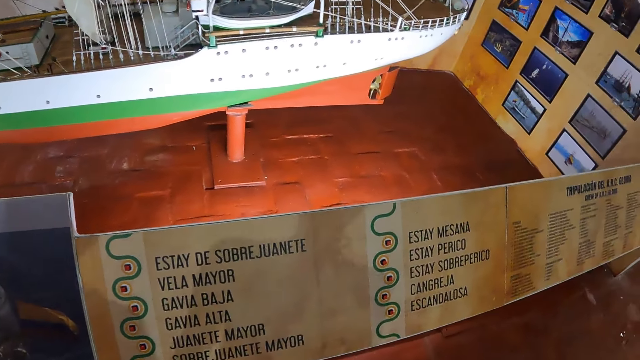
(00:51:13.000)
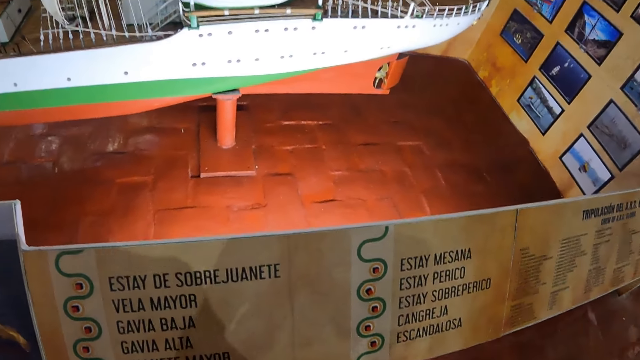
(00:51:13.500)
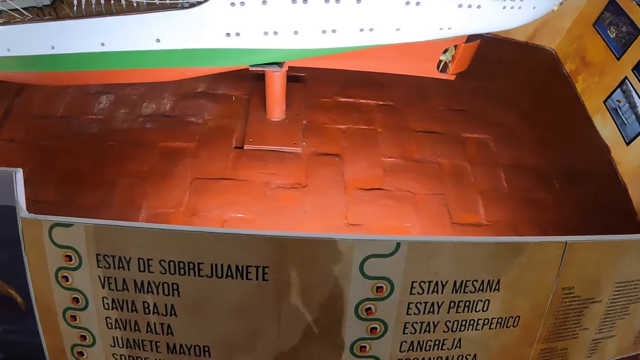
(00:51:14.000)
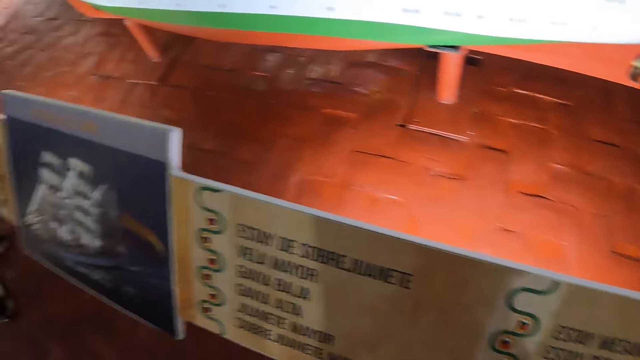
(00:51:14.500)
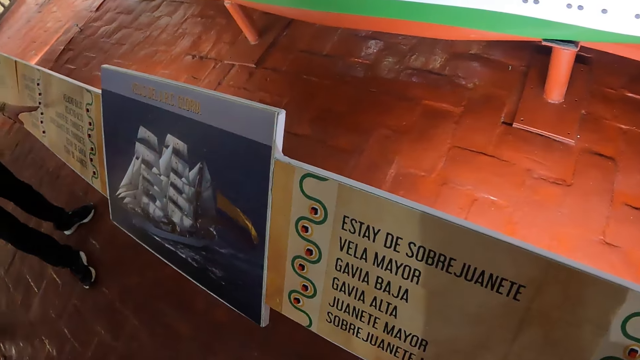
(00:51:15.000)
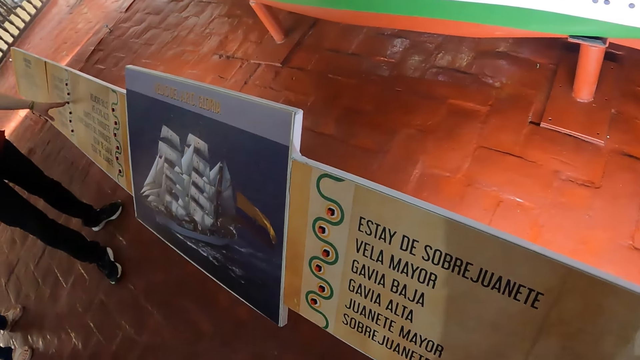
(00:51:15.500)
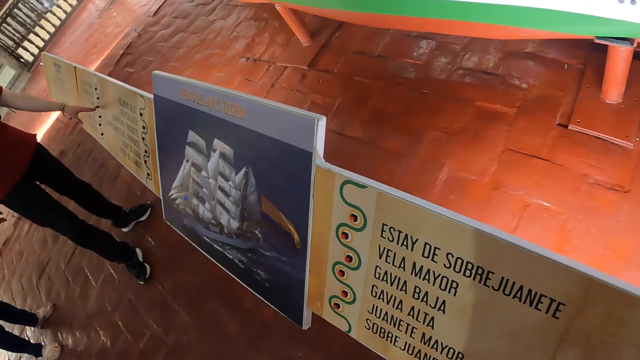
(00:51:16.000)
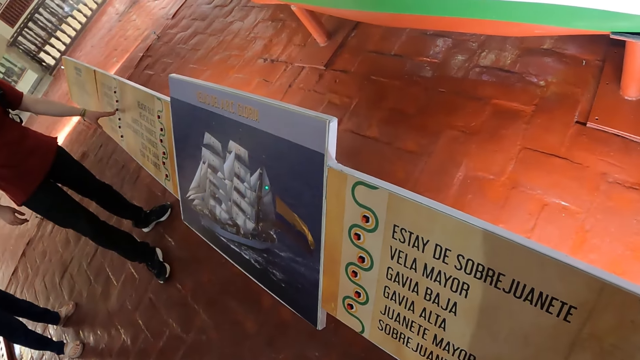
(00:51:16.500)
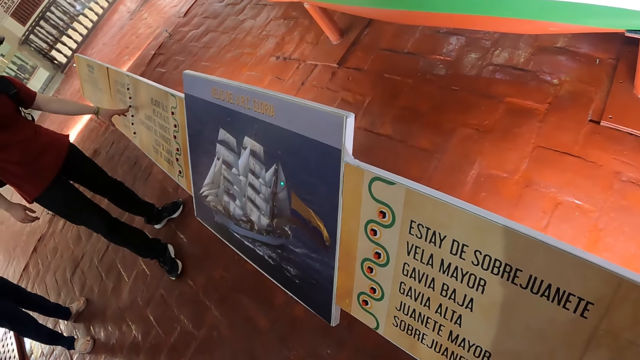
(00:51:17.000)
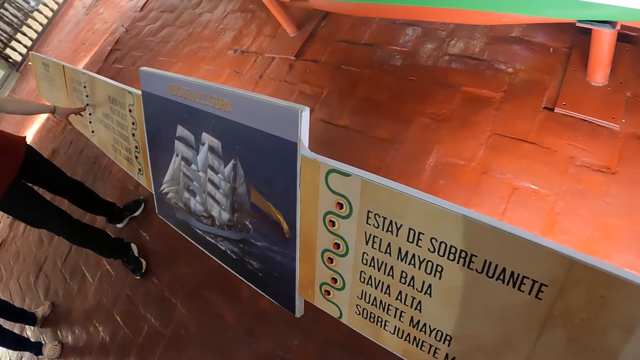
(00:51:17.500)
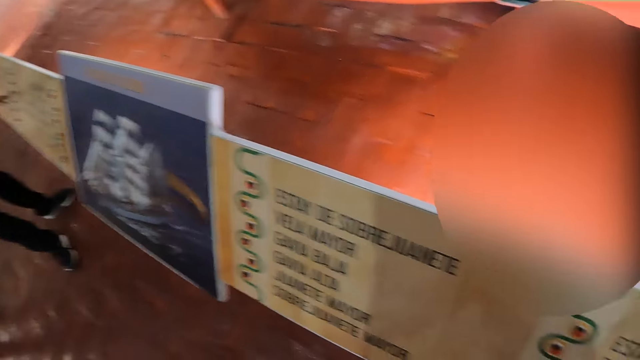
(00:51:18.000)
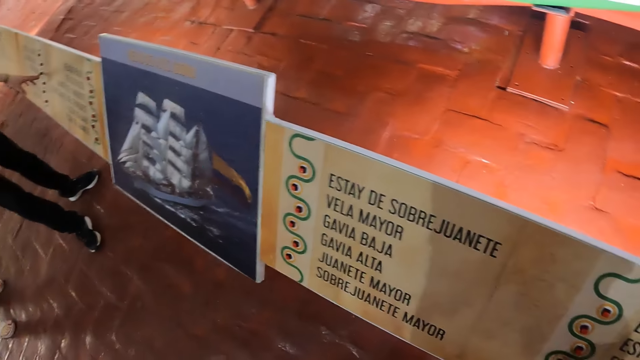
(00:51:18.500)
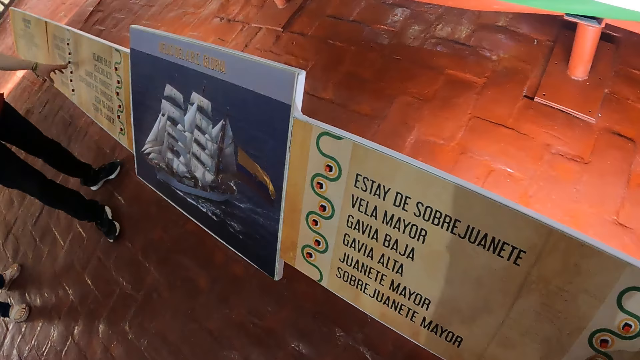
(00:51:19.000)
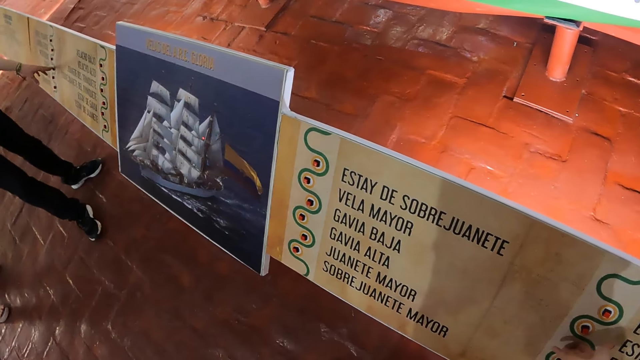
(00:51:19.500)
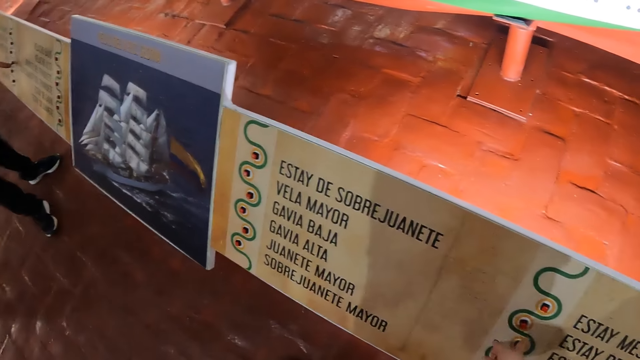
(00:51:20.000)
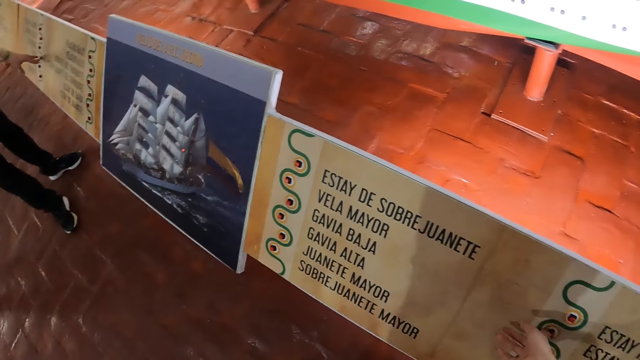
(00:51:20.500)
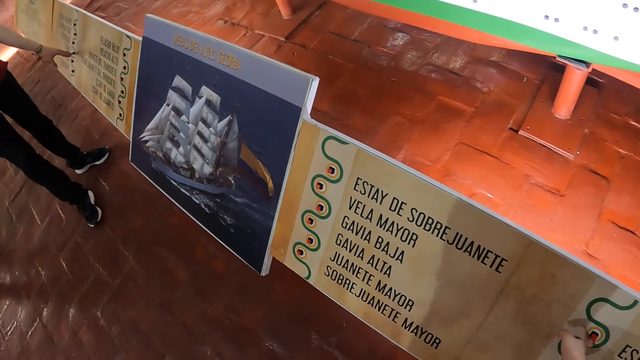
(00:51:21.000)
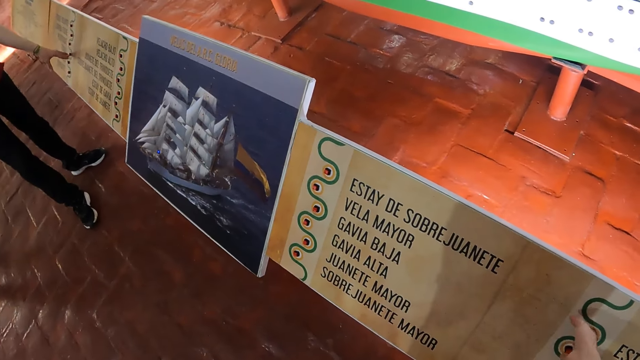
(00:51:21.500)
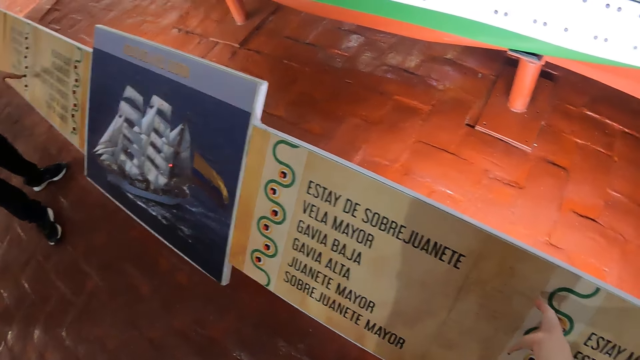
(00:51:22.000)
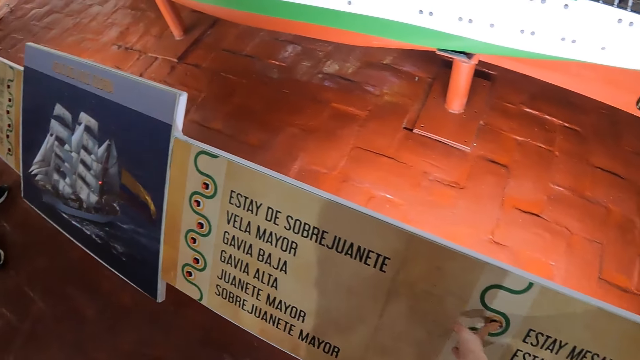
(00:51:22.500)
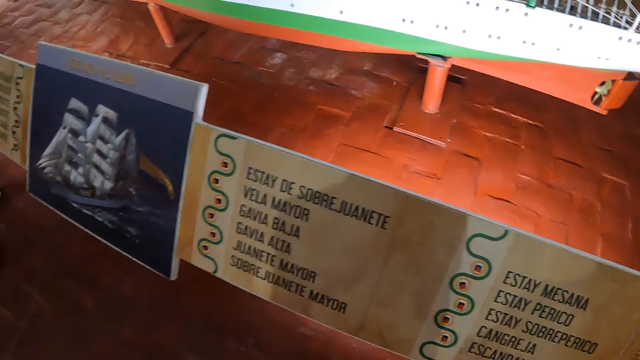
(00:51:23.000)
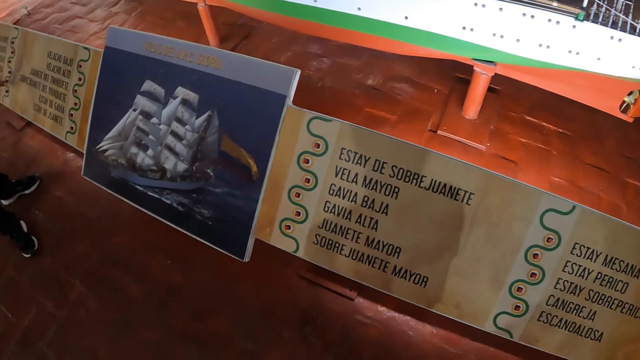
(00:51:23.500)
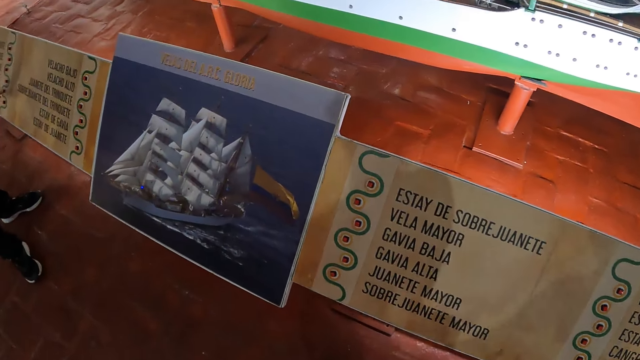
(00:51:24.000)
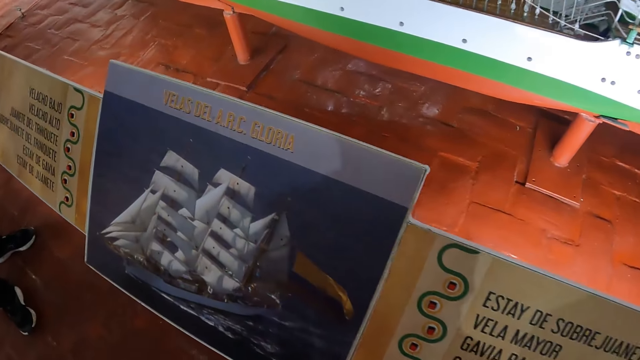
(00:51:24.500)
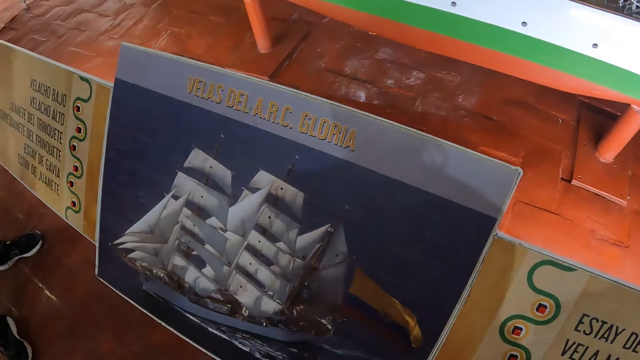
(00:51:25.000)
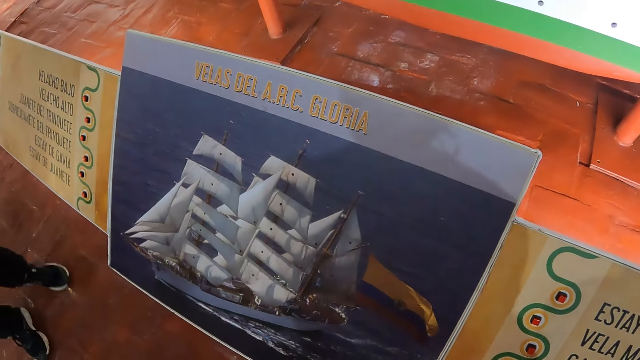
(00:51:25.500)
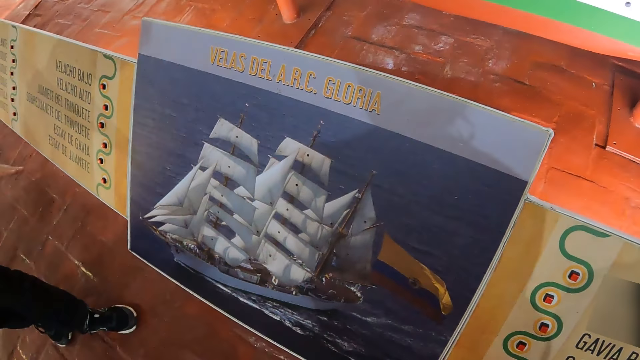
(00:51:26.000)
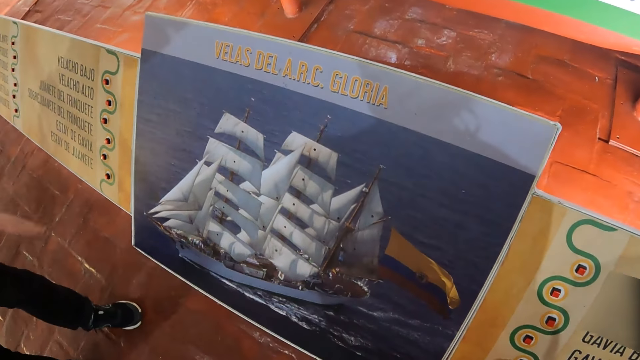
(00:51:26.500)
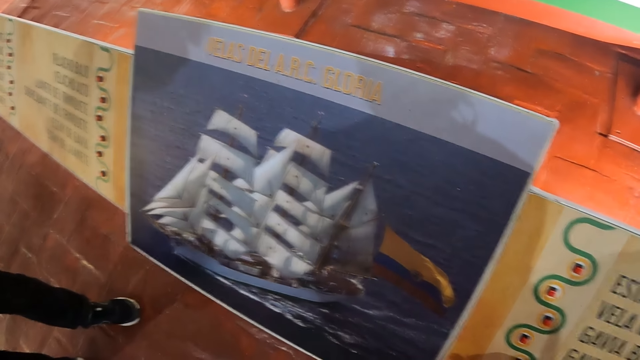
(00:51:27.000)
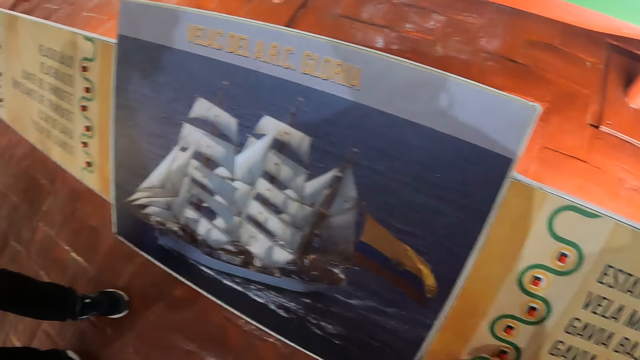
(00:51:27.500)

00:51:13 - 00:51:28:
The camera wearer walks around. They look at the board. They look around. They point at the board. They stretch the hand. They move beside the board. They walk around. They look at the boat portrait.

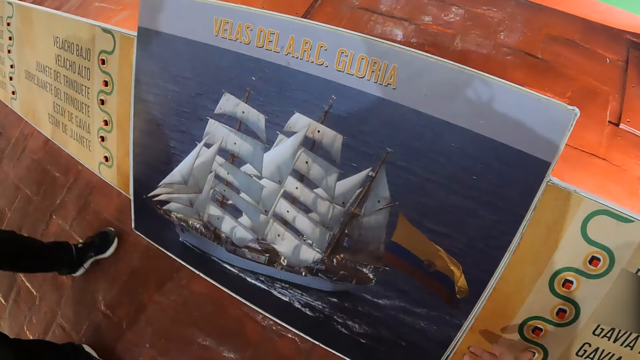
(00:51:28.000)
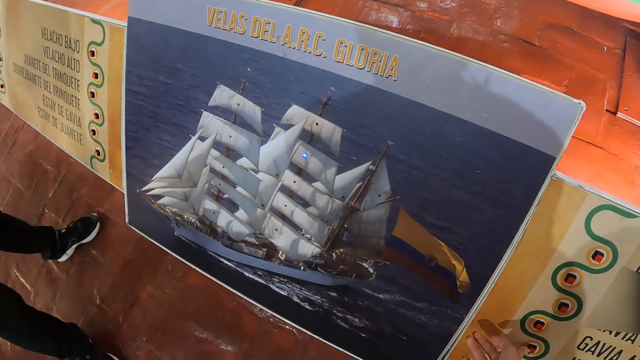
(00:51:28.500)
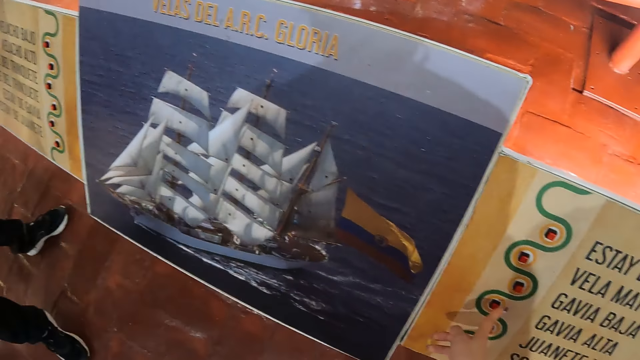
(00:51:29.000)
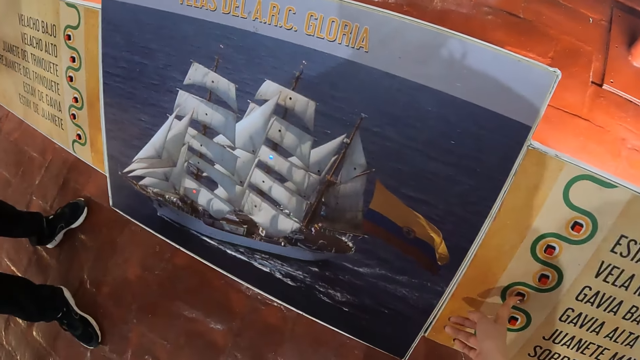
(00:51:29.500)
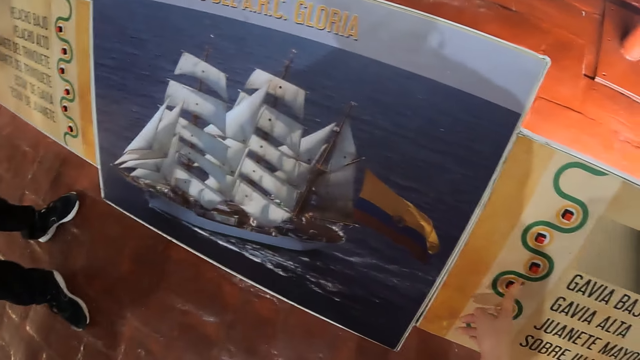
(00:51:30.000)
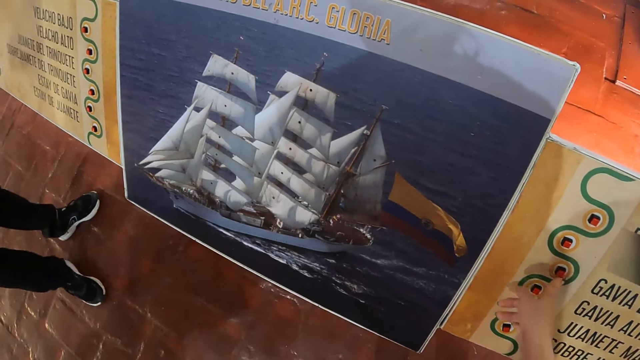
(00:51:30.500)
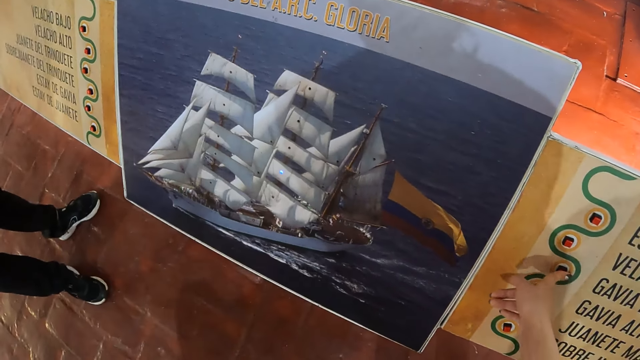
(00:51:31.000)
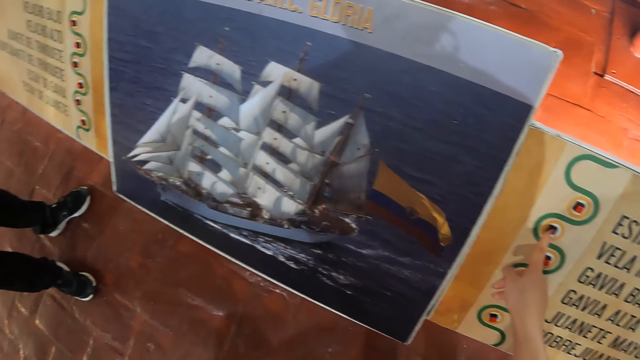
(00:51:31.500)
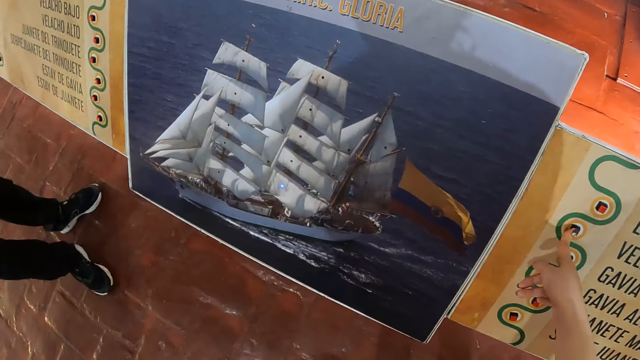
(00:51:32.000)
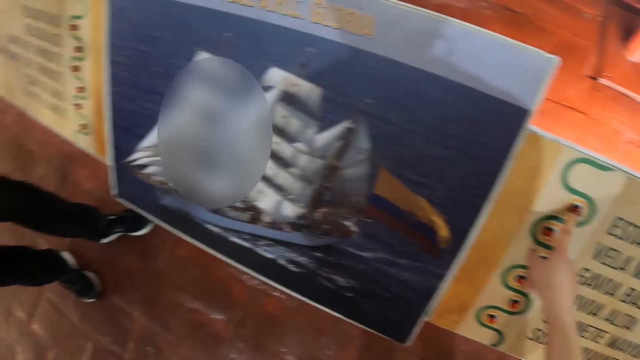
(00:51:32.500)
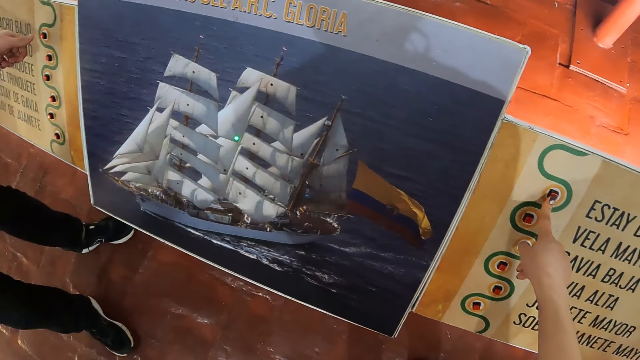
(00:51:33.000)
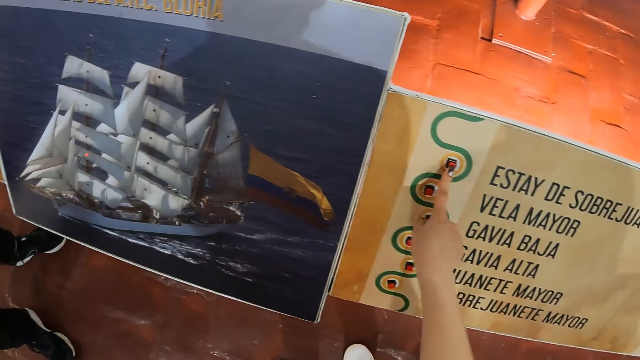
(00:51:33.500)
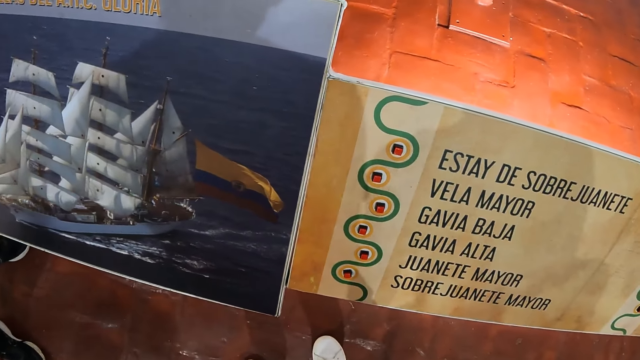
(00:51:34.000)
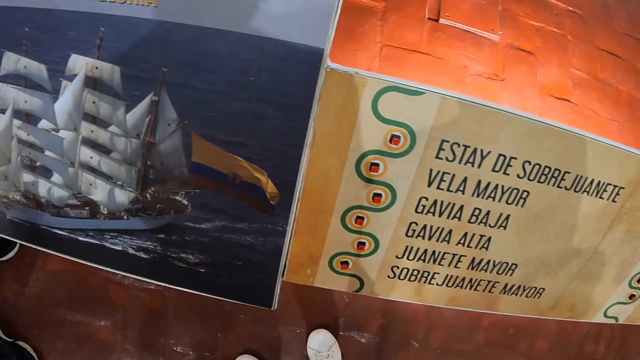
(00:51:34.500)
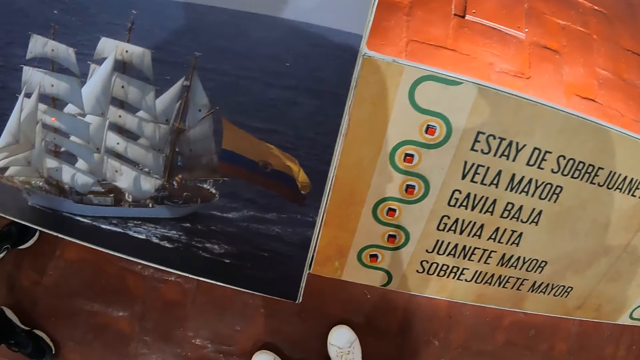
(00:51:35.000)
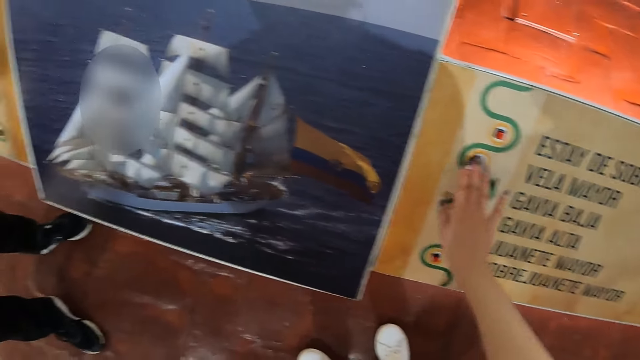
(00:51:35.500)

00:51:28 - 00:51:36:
The camera wearer looks around.
